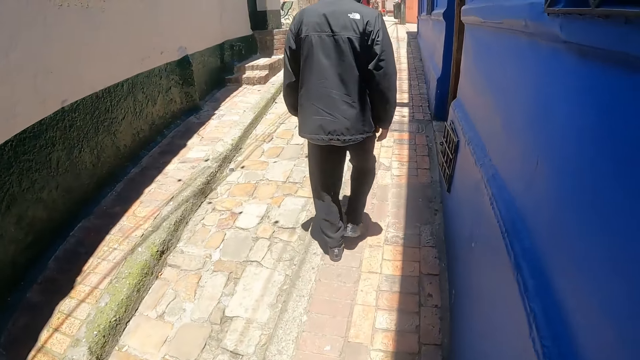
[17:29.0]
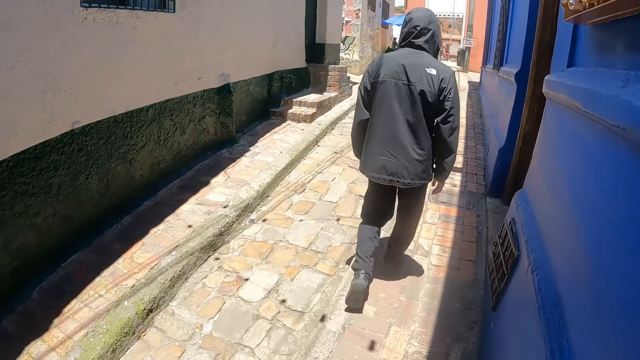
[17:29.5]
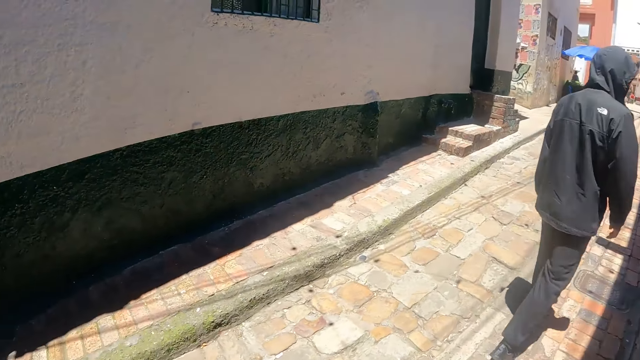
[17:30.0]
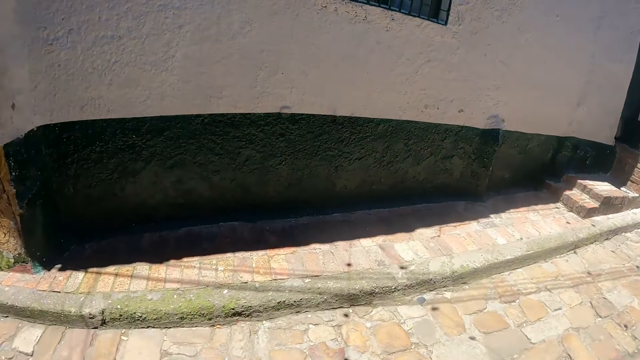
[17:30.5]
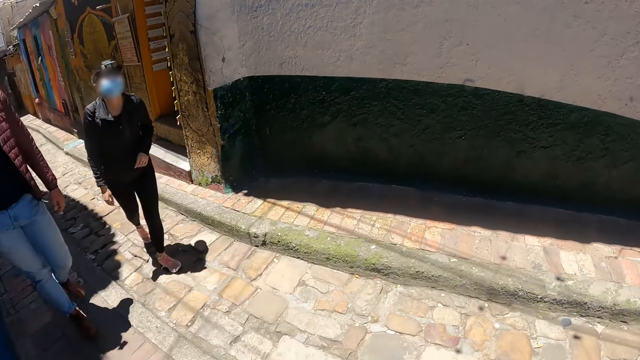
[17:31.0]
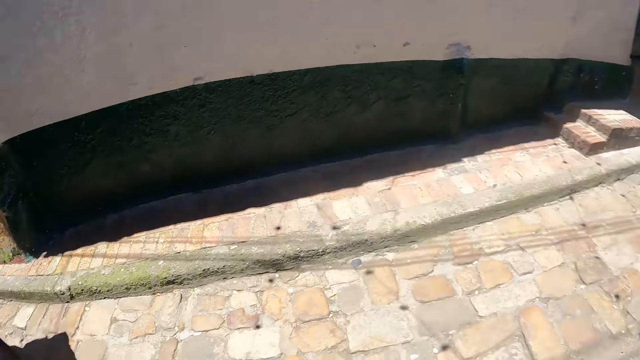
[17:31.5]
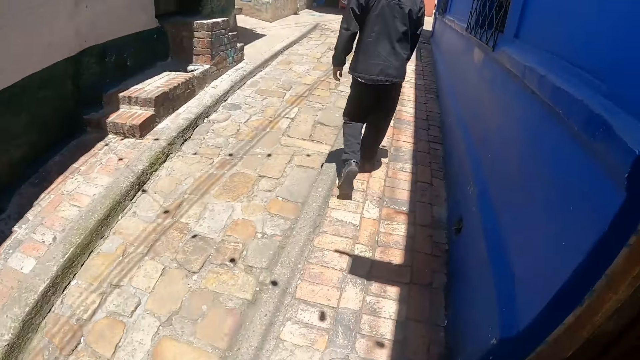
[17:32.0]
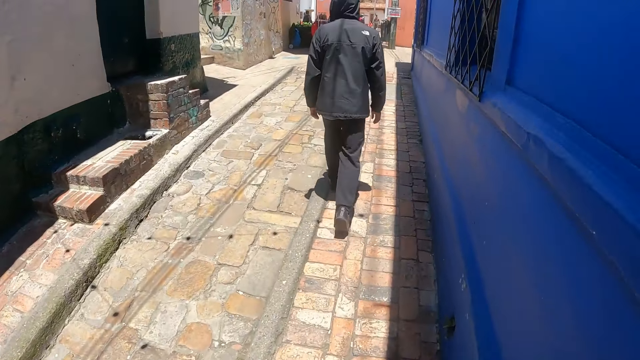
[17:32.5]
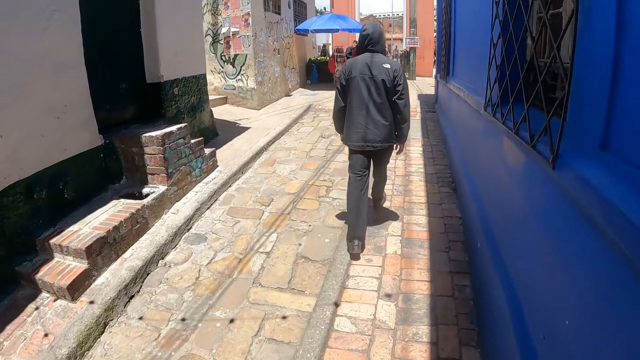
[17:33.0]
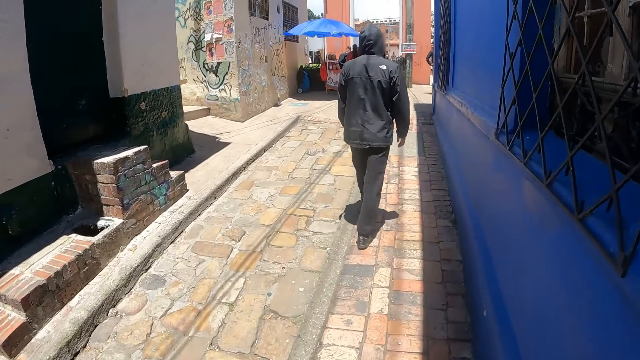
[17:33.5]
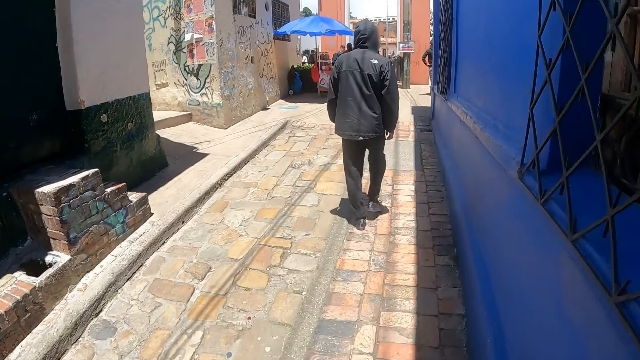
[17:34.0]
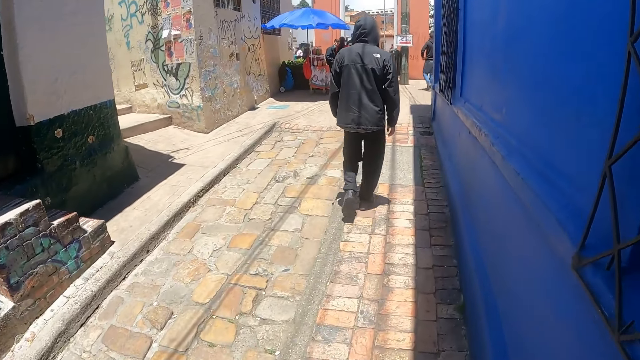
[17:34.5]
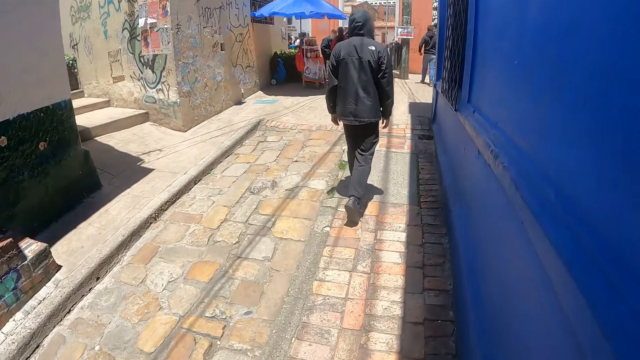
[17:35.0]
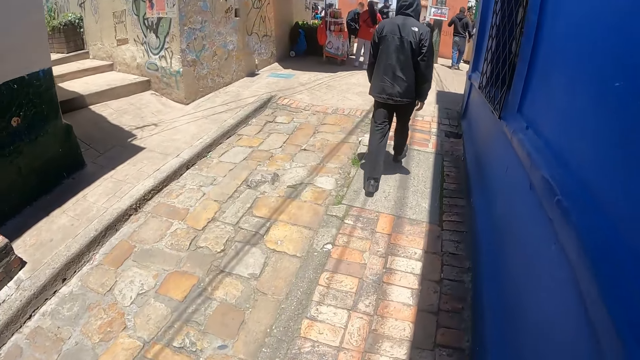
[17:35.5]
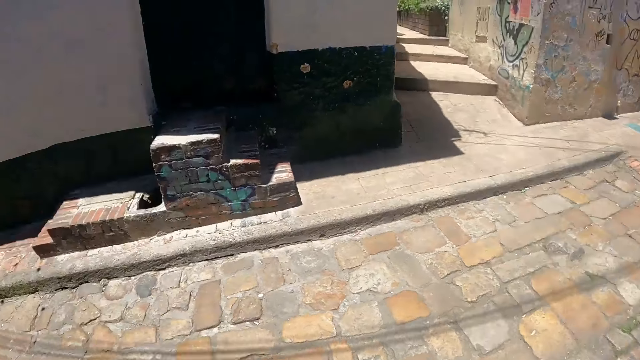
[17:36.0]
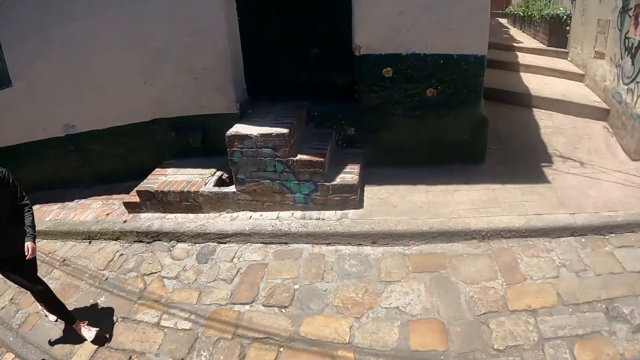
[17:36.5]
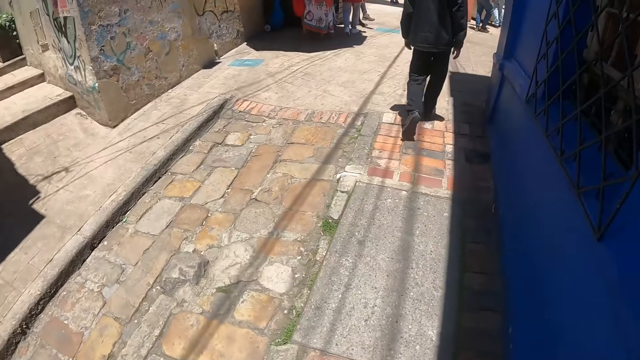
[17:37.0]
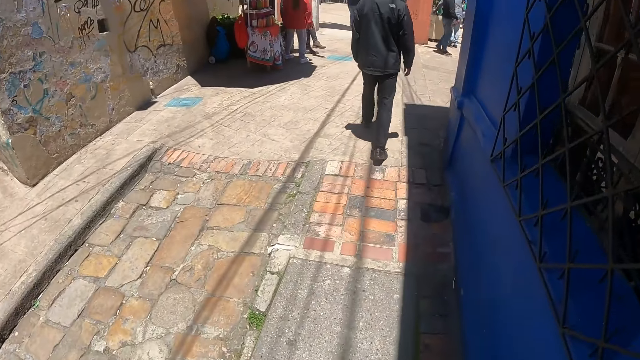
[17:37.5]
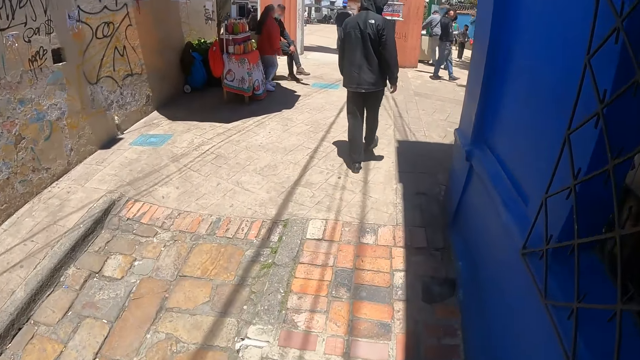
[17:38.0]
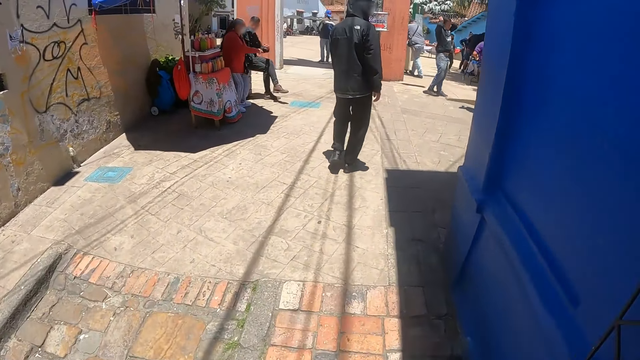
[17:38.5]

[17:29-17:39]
The camera wearer looks around. They walk around the pavement.

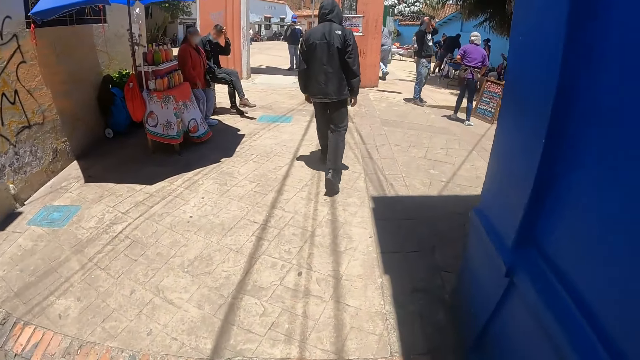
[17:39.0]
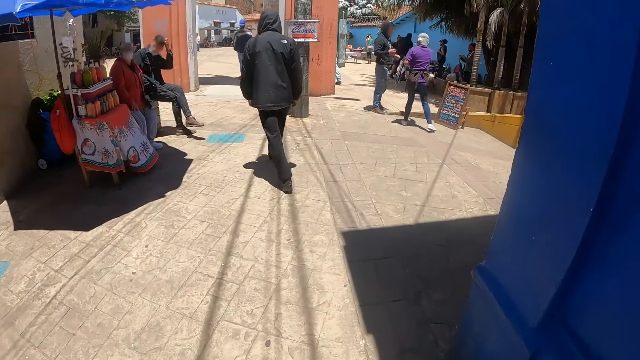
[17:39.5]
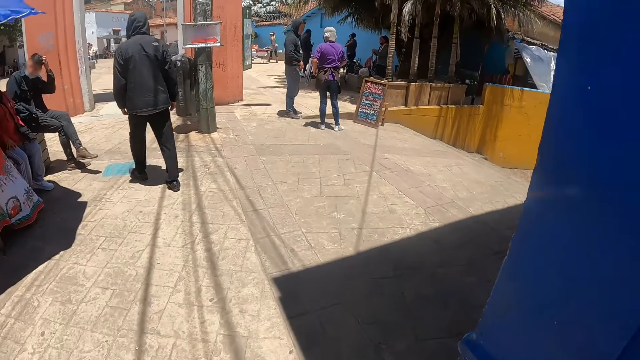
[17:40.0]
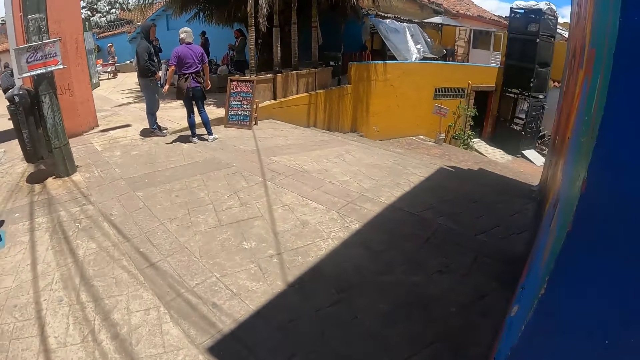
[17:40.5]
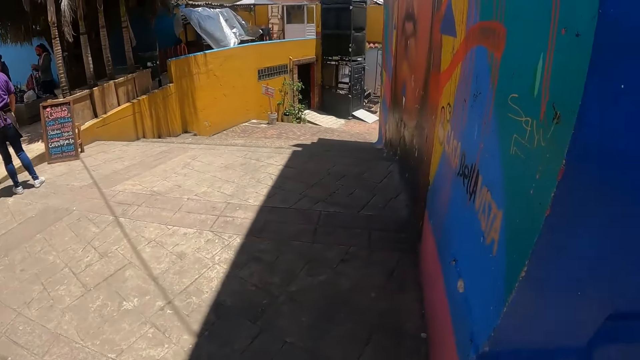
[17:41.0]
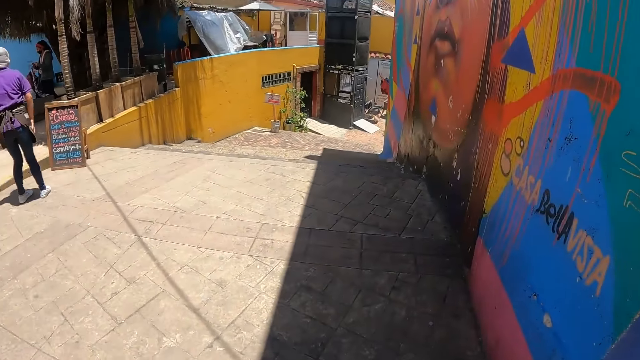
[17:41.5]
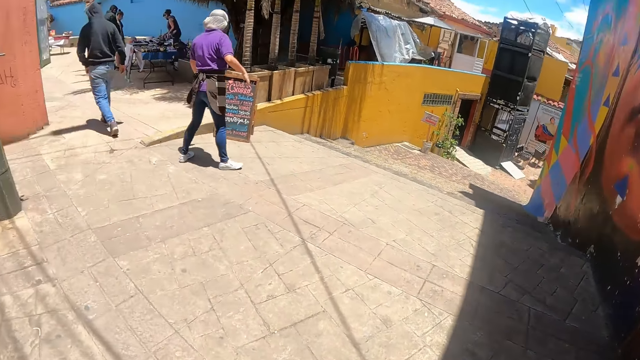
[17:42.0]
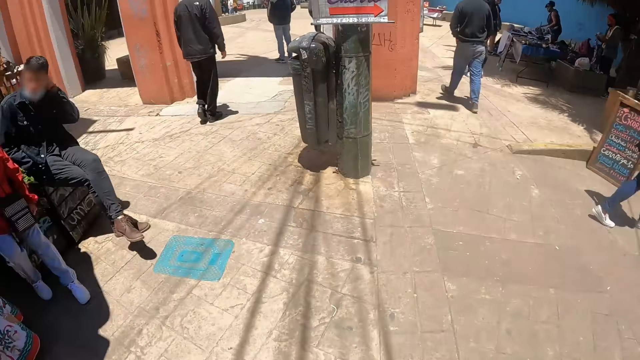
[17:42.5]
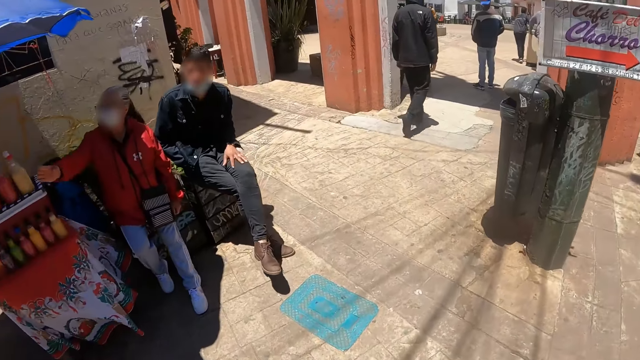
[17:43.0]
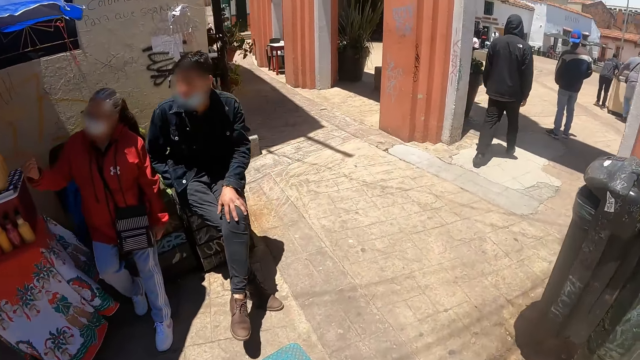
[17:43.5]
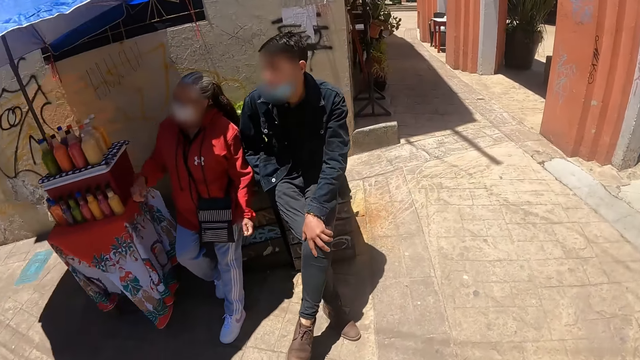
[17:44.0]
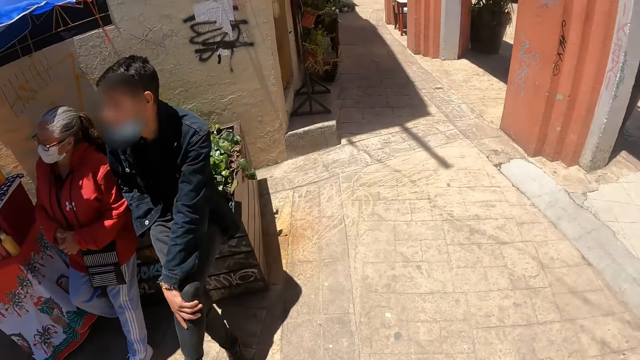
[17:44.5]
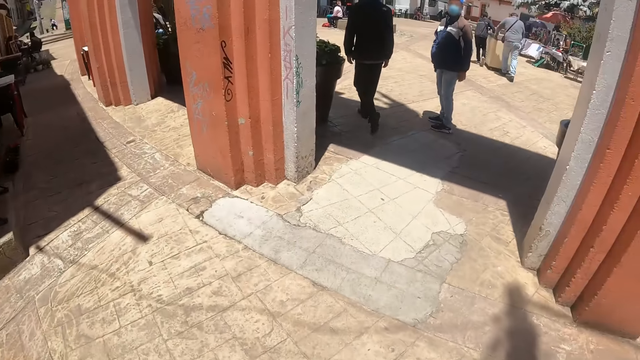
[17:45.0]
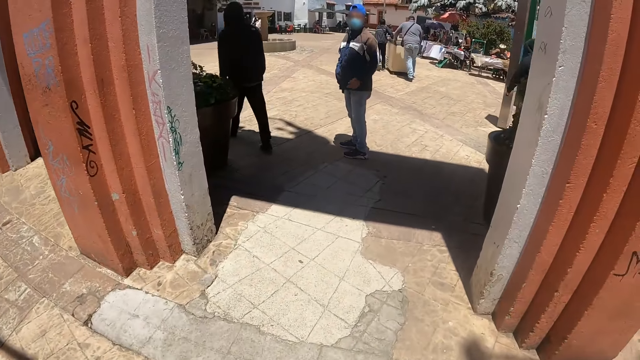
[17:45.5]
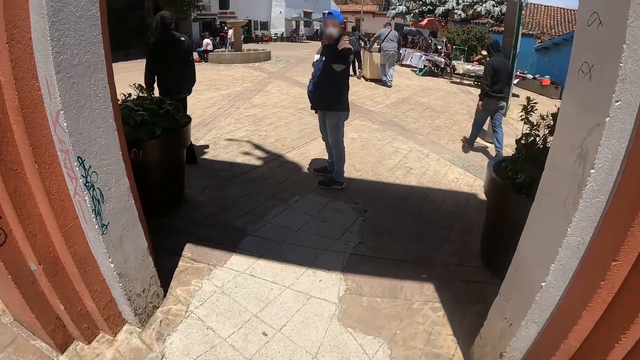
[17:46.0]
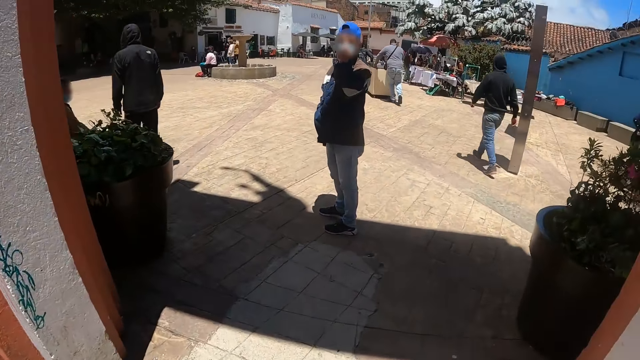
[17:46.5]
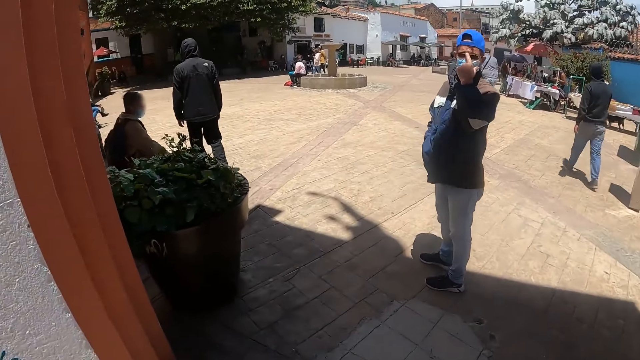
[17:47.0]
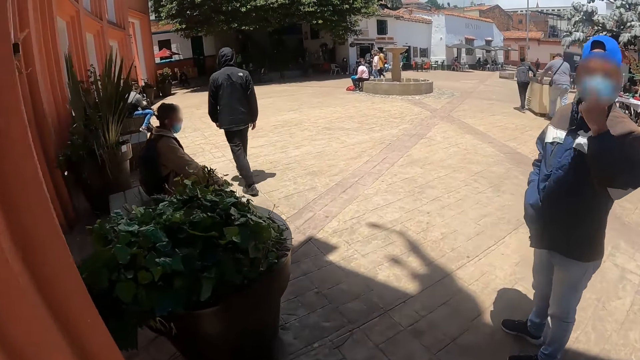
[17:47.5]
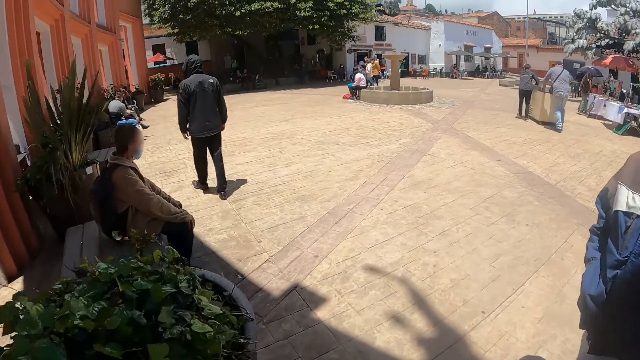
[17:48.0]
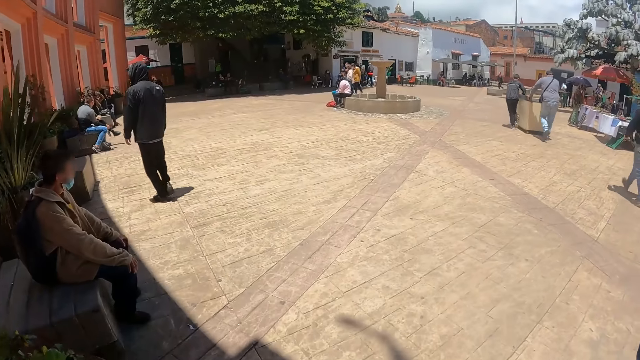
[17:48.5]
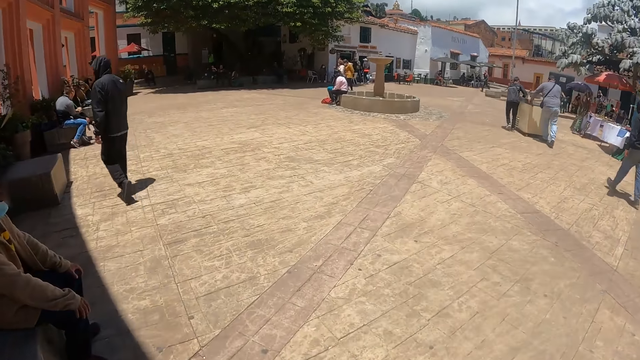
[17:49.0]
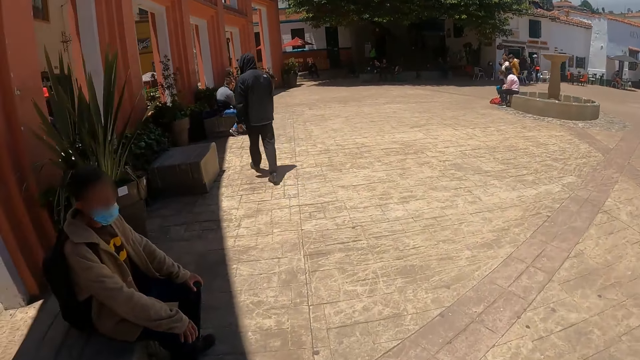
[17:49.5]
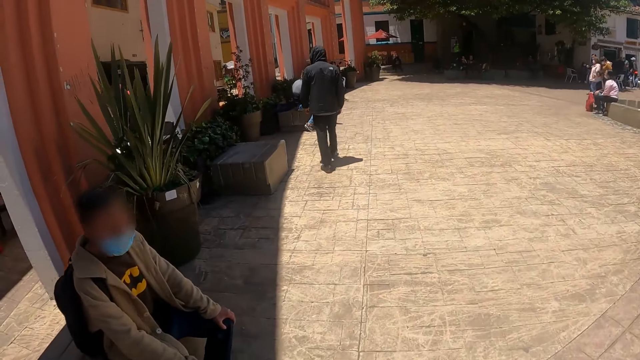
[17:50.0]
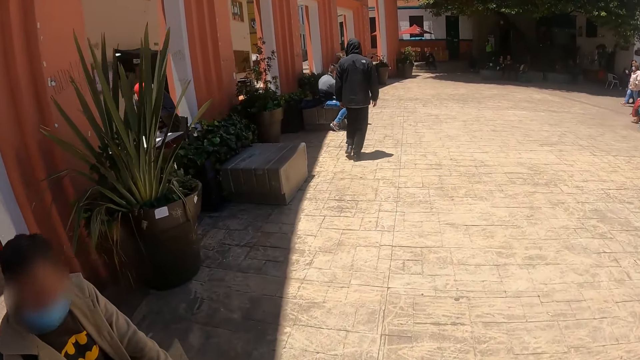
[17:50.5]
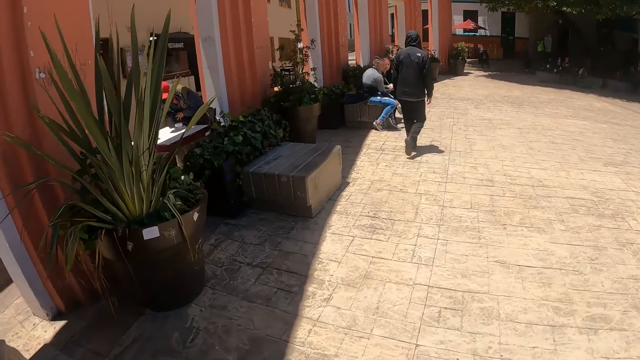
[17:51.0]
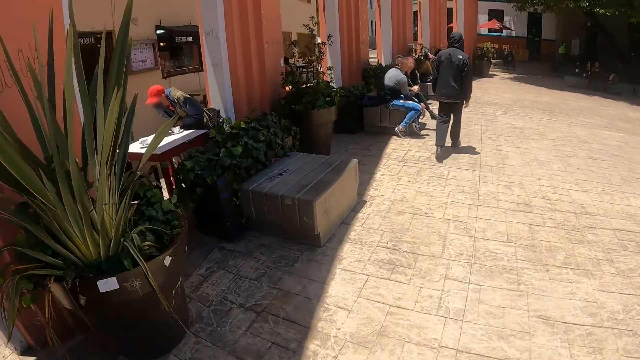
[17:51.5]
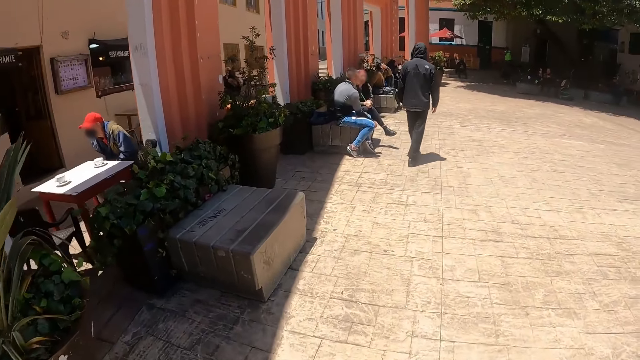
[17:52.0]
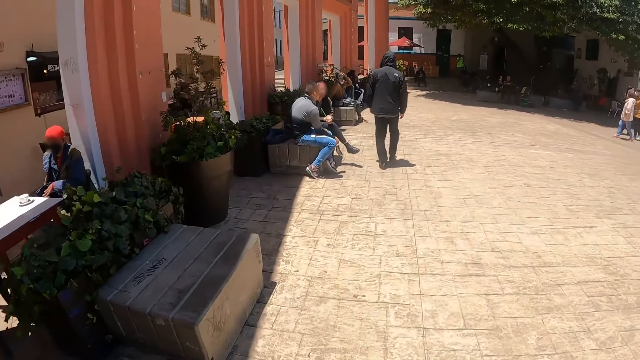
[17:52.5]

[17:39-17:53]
The camera wearer looks around. They walk around the pavement.
